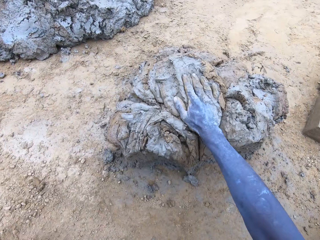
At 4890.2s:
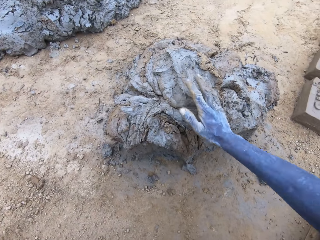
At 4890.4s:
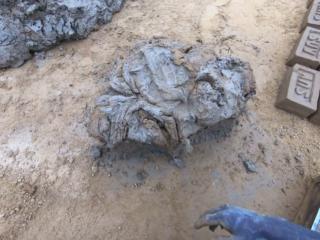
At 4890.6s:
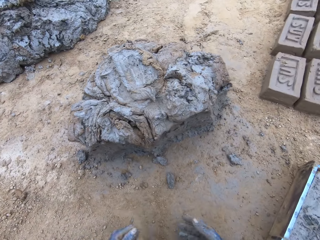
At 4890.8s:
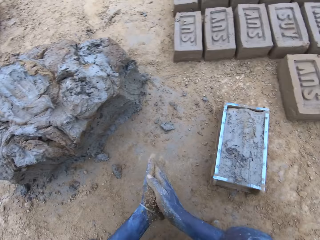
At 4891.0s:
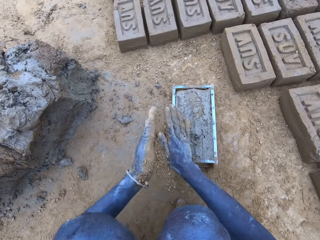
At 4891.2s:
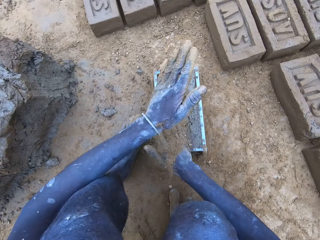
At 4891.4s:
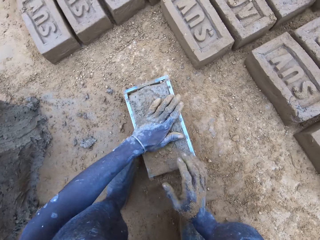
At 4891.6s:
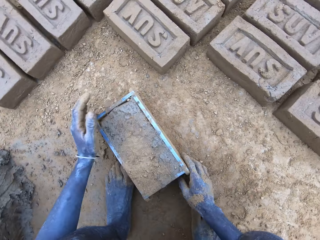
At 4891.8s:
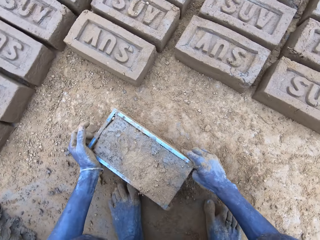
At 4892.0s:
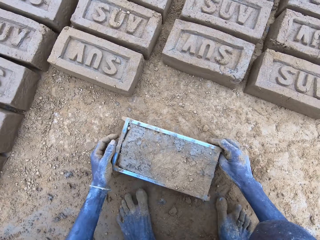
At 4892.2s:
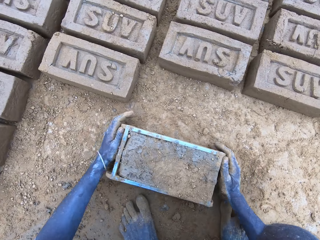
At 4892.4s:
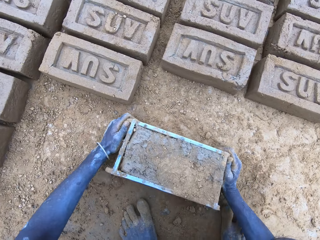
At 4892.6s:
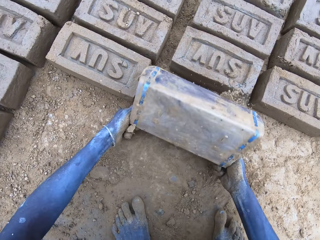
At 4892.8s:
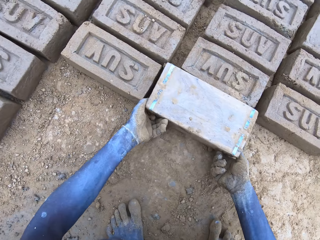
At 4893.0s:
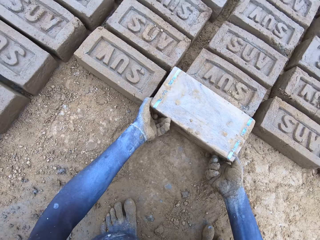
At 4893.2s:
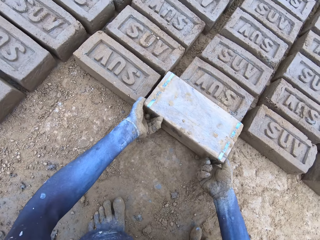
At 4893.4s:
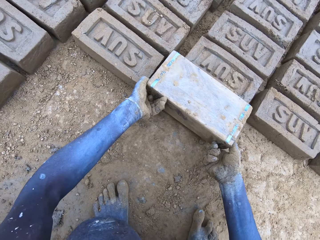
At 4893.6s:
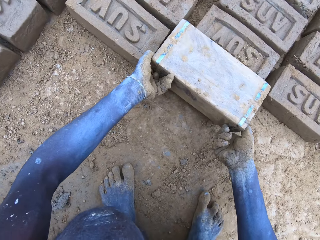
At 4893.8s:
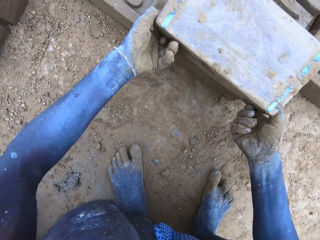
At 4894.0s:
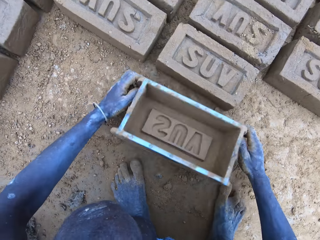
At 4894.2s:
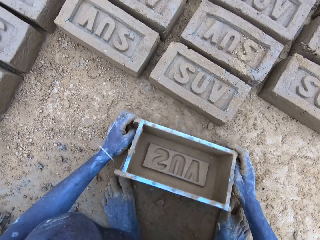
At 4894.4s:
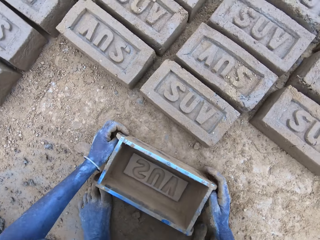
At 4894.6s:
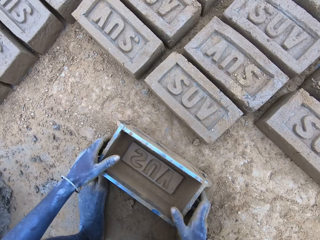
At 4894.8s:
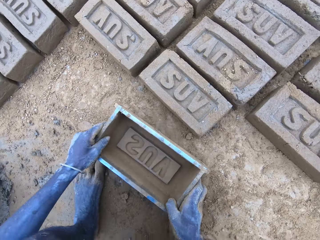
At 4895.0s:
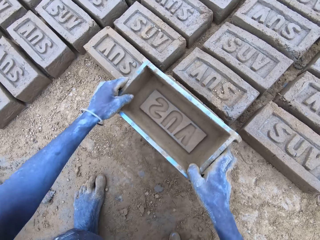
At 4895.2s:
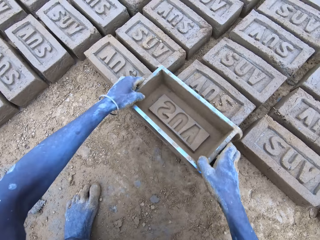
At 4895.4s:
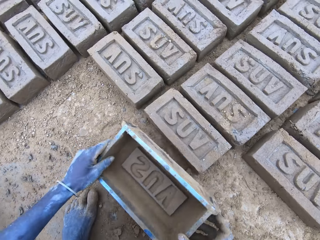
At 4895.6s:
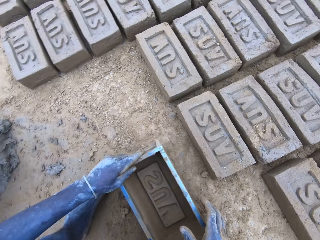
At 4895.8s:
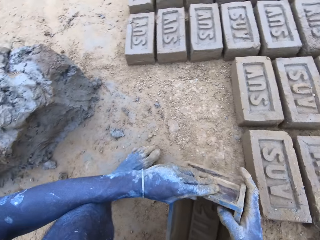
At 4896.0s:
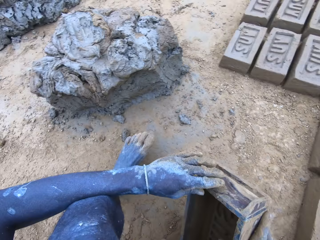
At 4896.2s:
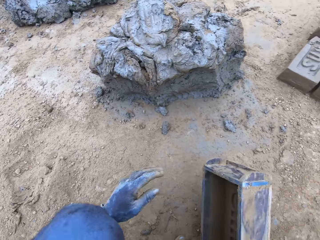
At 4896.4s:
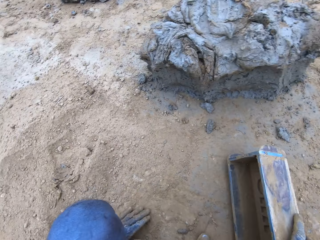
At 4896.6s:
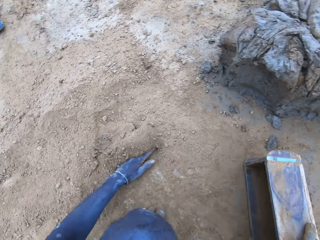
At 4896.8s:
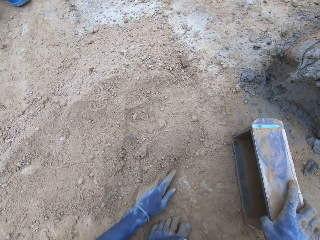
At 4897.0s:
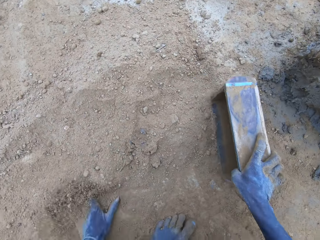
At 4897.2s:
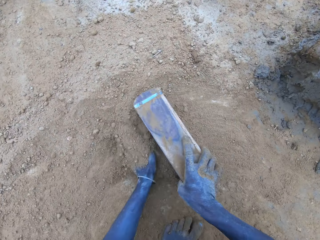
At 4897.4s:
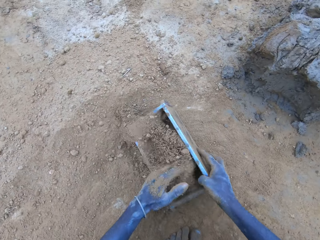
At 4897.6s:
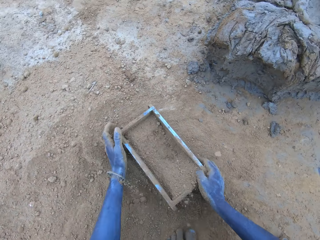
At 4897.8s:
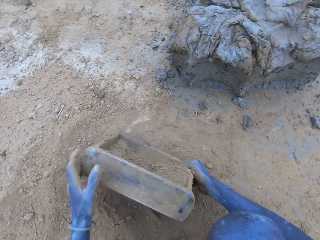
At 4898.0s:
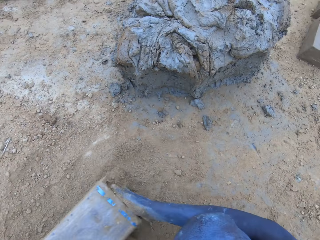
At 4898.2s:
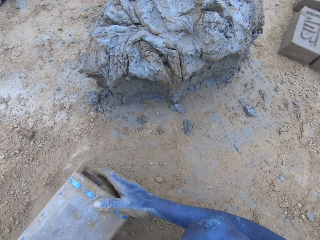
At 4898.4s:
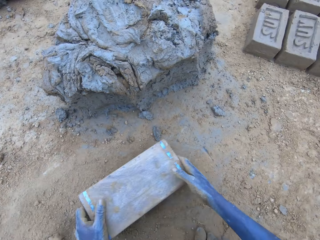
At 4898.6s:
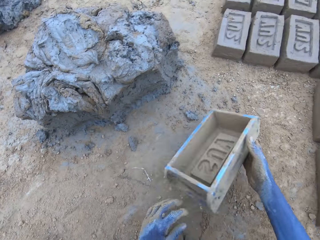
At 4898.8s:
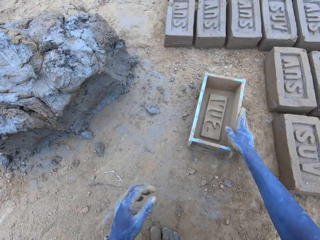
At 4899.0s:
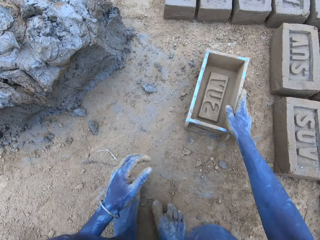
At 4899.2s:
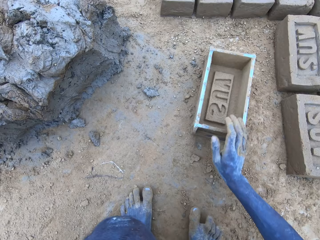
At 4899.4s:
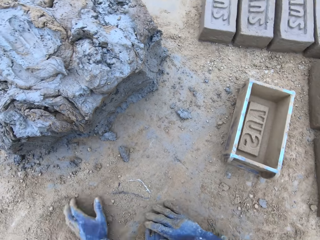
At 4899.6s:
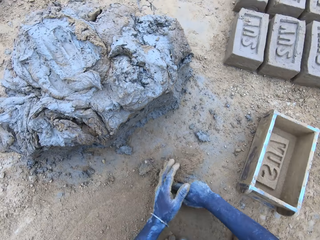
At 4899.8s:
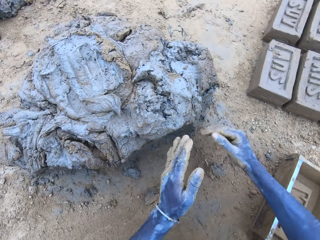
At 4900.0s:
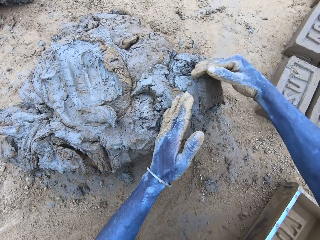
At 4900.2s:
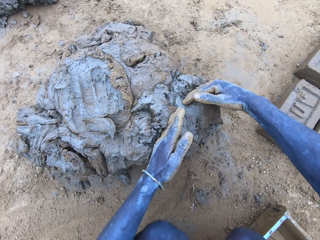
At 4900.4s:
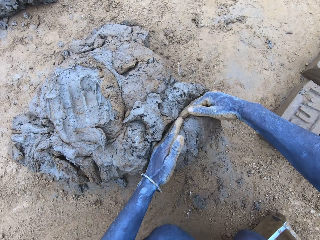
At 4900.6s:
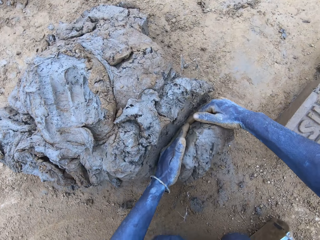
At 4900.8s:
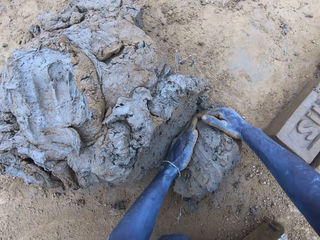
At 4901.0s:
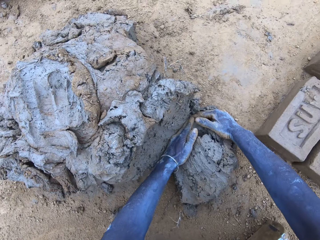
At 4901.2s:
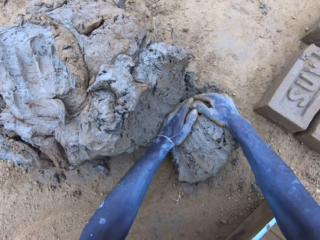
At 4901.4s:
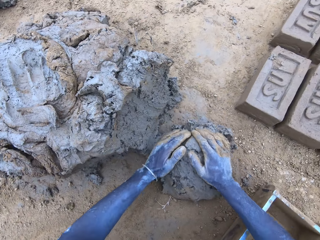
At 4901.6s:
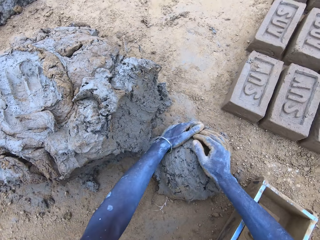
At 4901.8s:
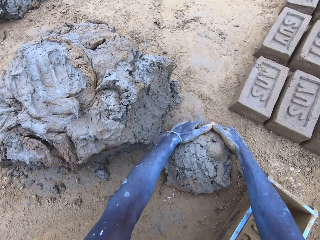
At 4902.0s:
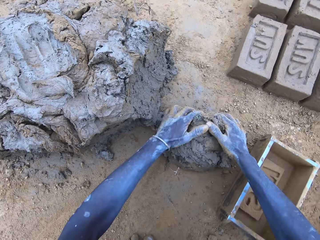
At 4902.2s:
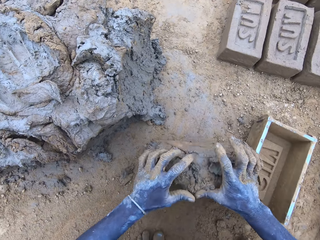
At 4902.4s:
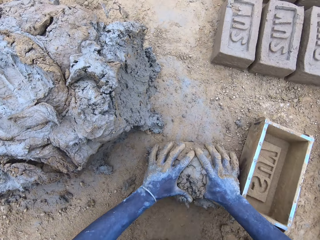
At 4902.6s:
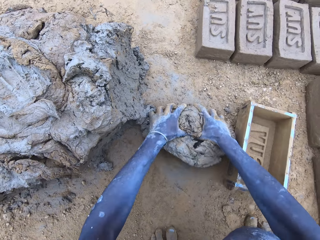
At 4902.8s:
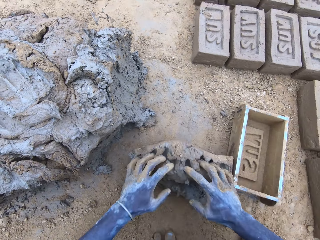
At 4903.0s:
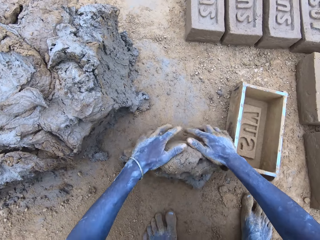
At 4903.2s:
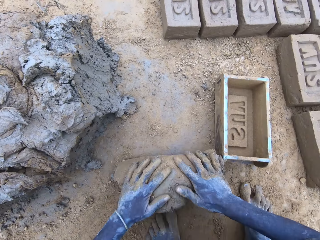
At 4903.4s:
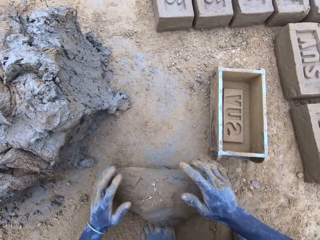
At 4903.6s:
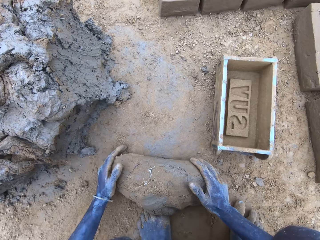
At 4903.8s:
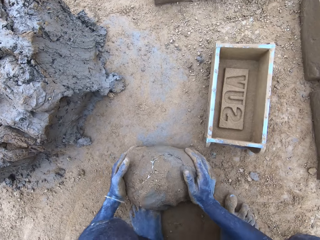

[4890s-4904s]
The camera wearer drops the mud. They put the brick on the ground. They put the soil in the brick mold. They cut the mud. They put the mud in something. They mold the mud.

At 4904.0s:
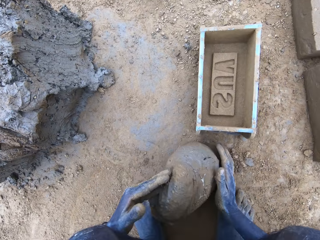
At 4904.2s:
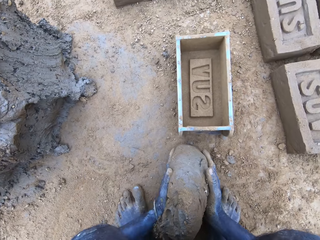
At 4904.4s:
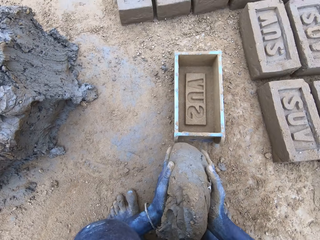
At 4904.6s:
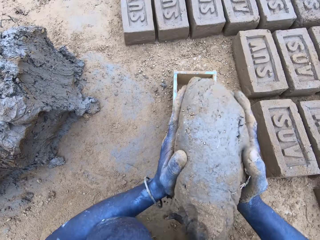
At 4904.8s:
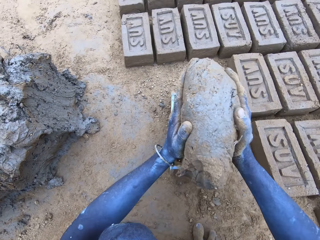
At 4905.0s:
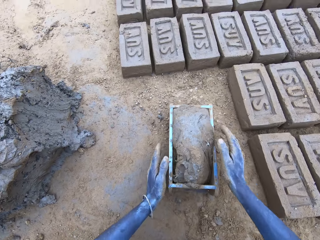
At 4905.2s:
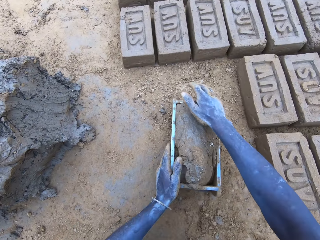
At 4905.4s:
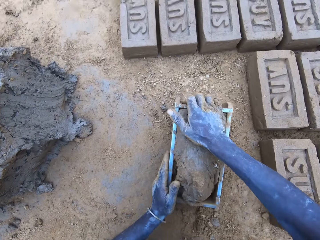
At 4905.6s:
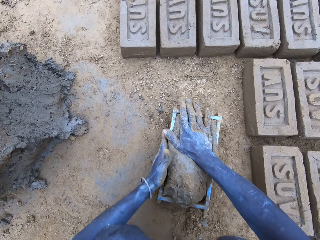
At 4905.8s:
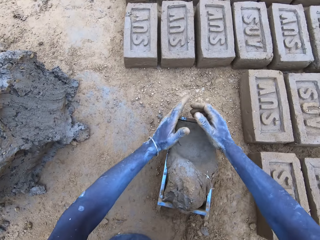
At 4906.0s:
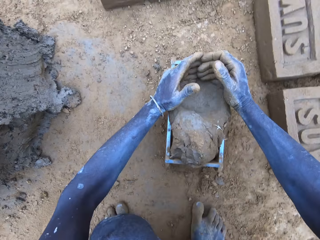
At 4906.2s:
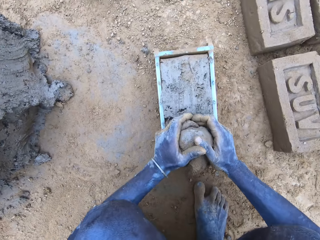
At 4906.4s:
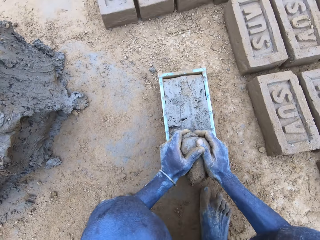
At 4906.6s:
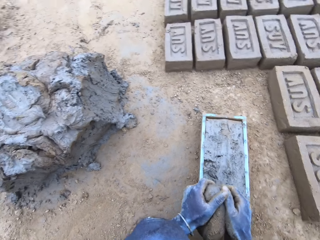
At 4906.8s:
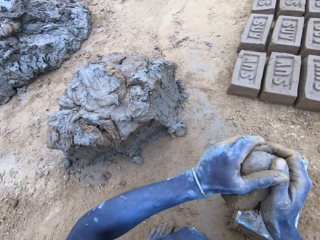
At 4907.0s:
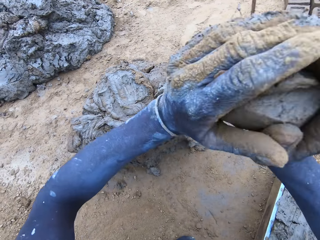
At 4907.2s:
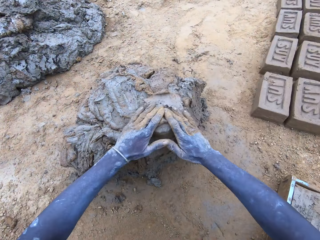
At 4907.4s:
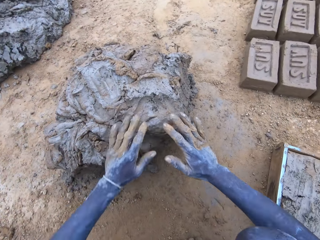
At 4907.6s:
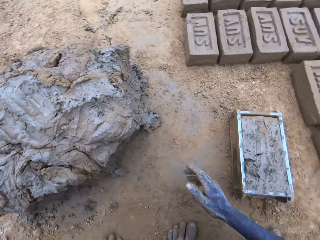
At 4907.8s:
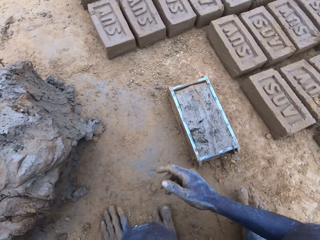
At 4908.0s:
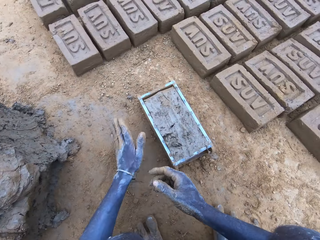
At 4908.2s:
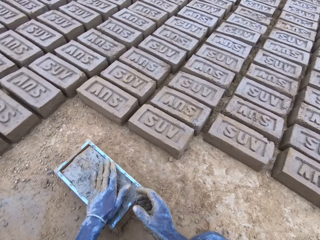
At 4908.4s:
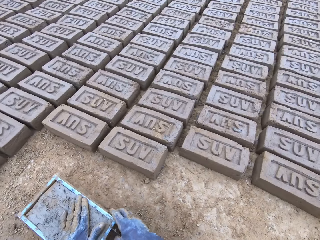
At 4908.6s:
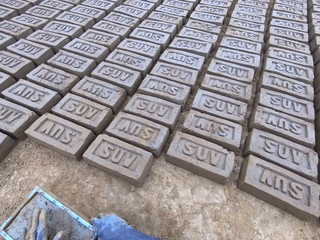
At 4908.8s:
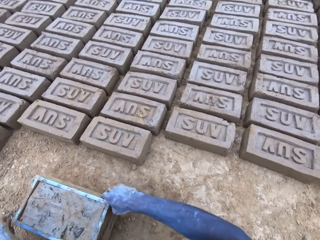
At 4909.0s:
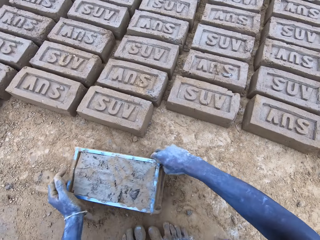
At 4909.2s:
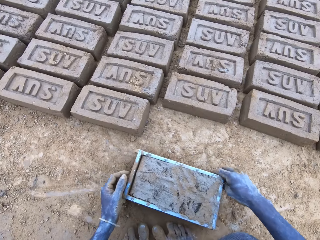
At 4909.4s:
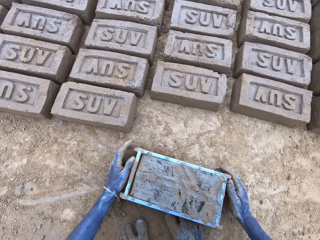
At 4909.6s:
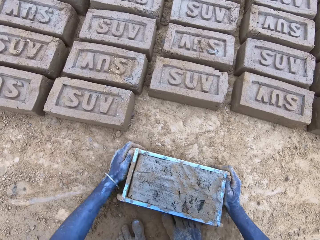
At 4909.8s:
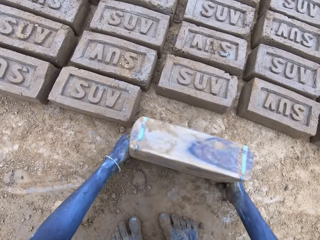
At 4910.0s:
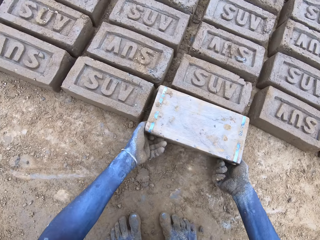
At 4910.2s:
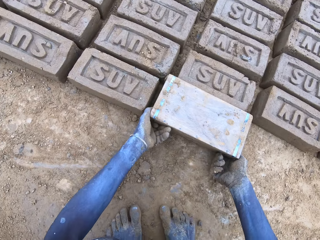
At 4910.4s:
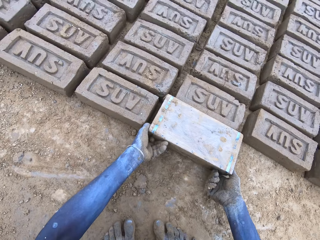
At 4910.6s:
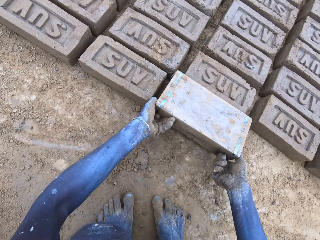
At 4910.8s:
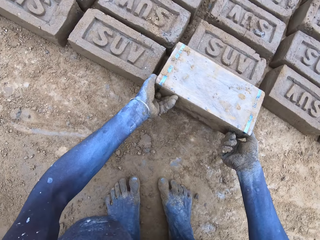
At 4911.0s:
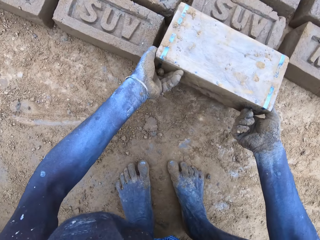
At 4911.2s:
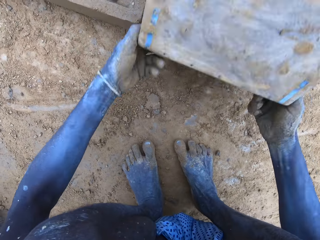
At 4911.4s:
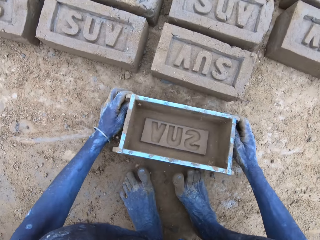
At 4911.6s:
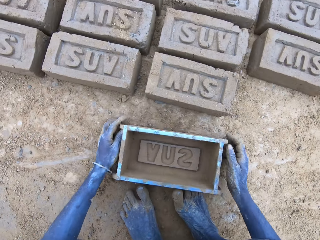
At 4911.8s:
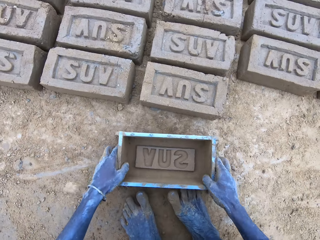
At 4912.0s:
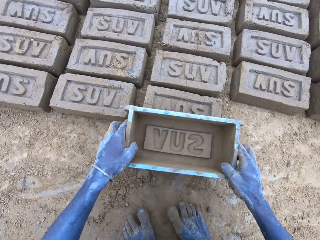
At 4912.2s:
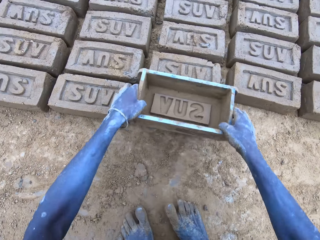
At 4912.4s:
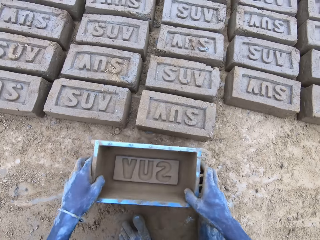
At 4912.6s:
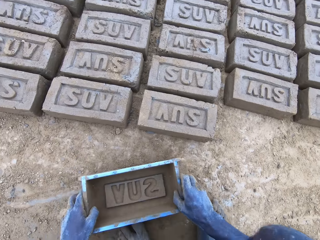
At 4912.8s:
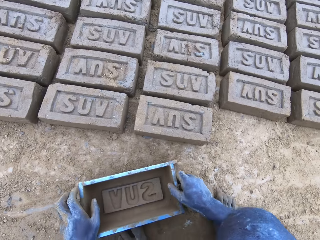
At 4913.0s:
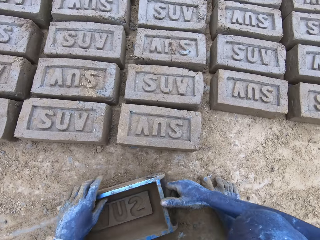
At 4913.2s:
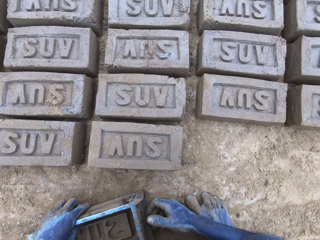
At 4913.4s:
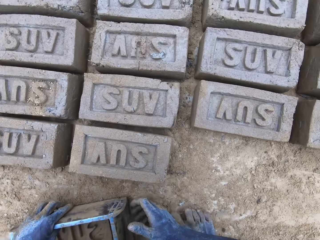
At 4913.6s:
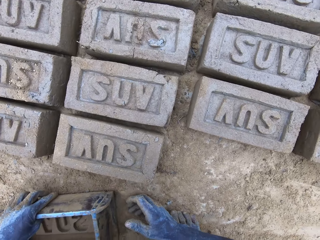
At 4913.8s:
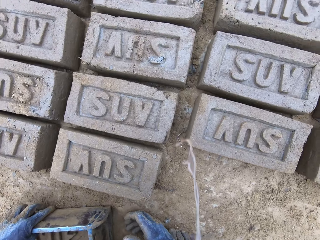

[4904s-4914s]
The camera wearer drops the mud in the brick mold. They reduce the mud from the brick mold. They drop the mud. They put the brick on the ground.
